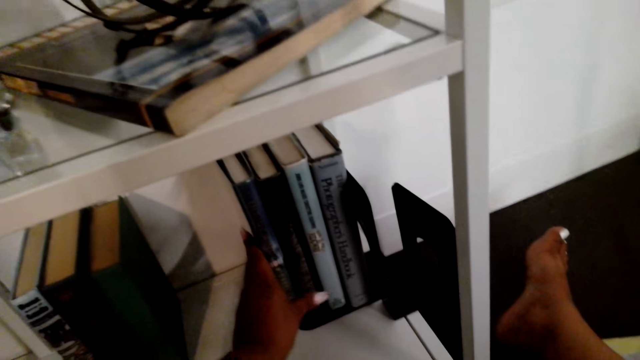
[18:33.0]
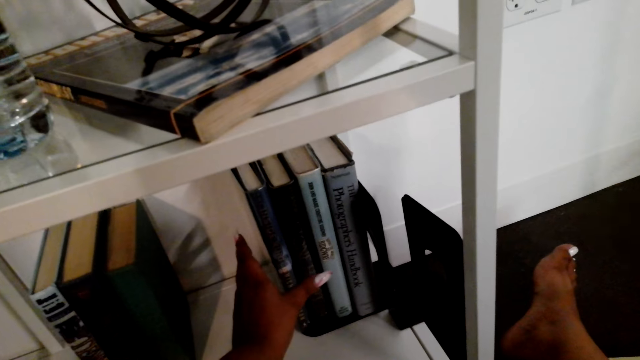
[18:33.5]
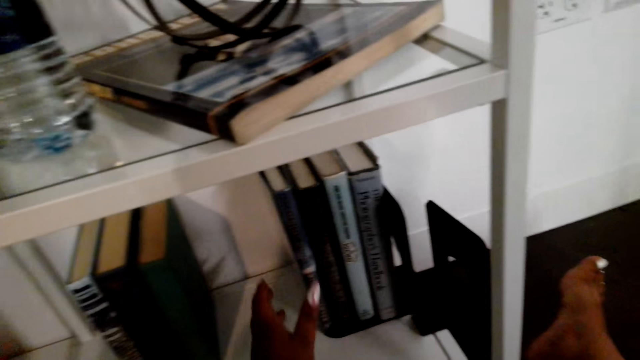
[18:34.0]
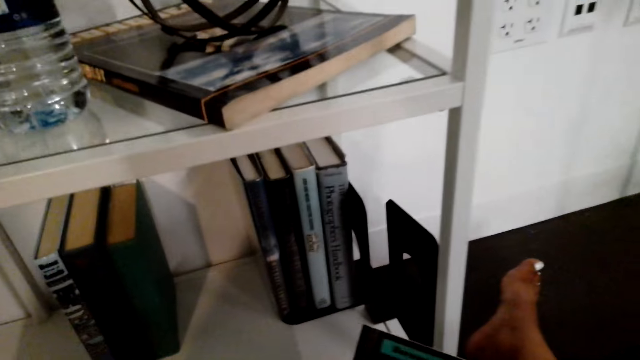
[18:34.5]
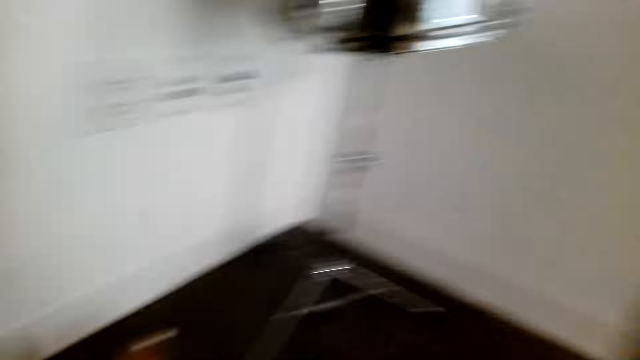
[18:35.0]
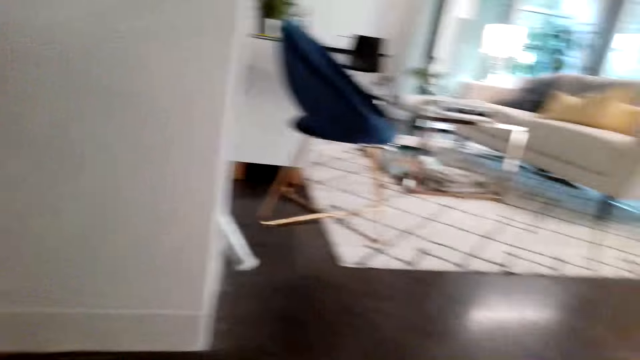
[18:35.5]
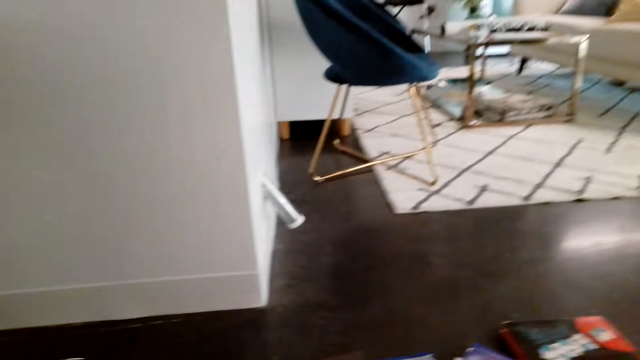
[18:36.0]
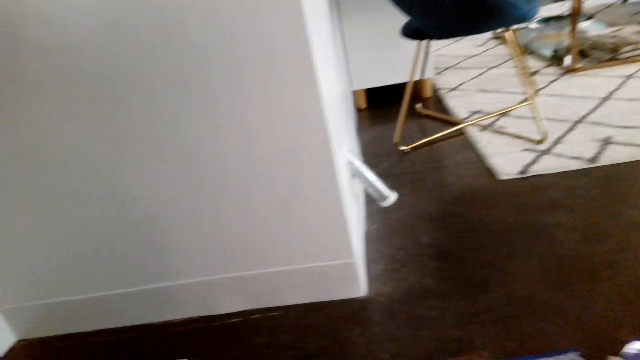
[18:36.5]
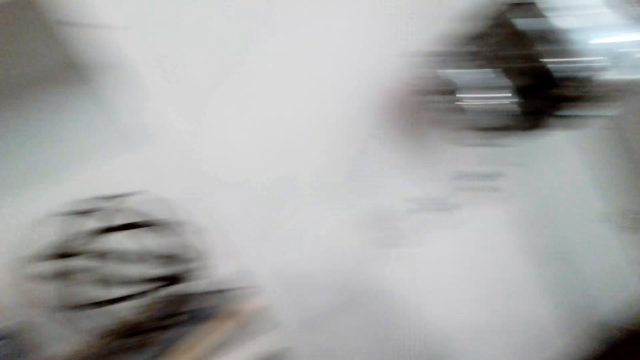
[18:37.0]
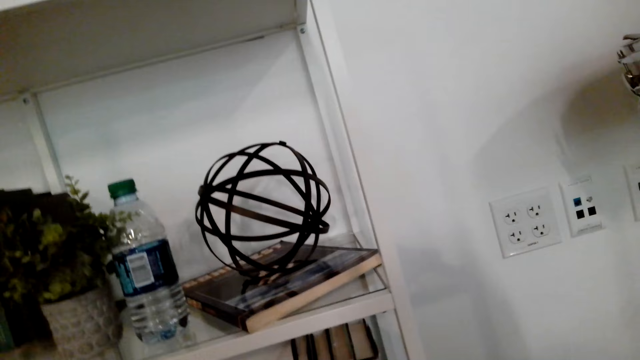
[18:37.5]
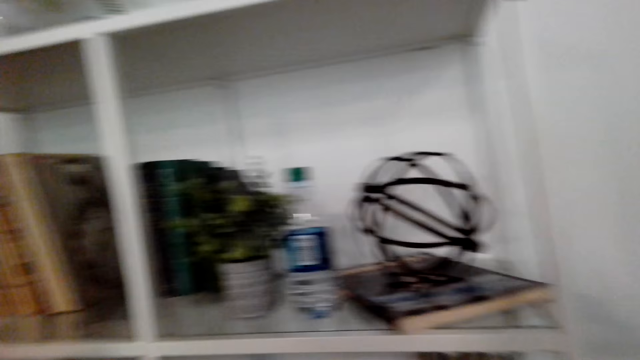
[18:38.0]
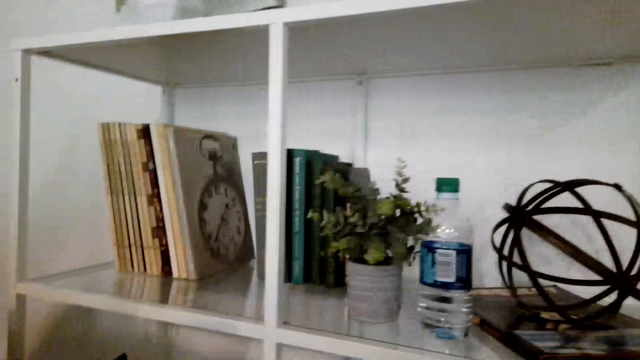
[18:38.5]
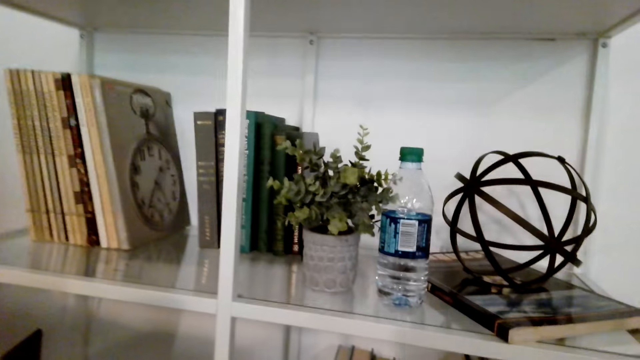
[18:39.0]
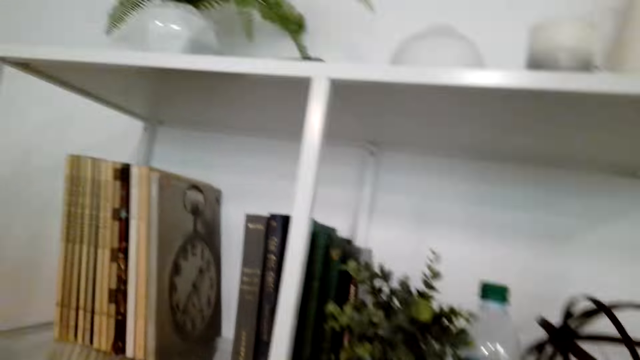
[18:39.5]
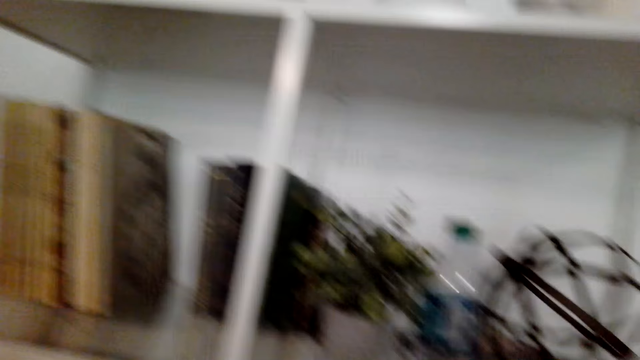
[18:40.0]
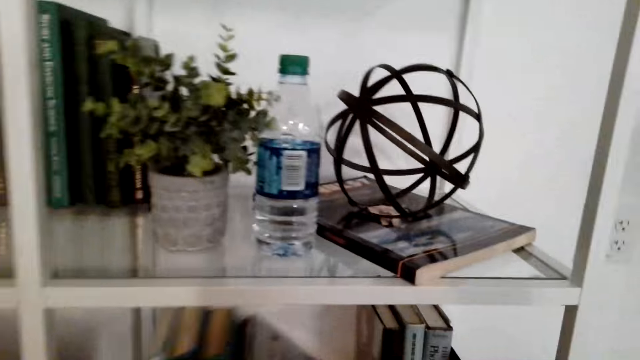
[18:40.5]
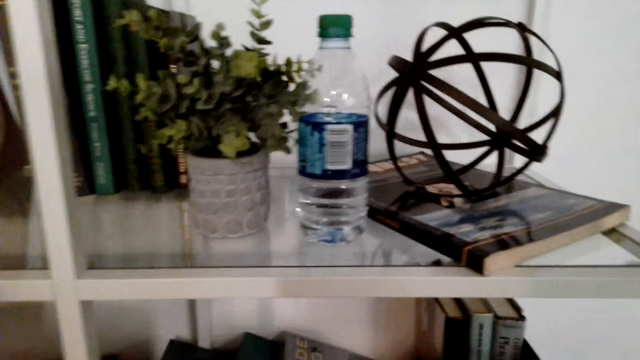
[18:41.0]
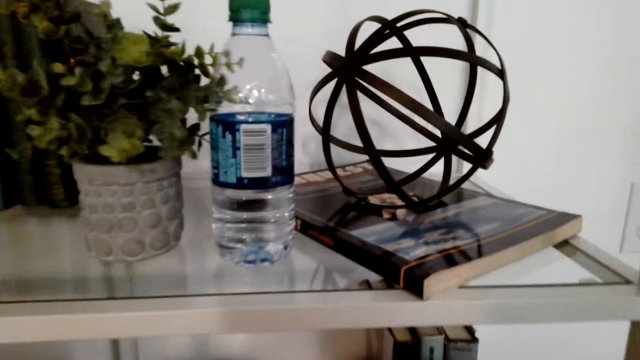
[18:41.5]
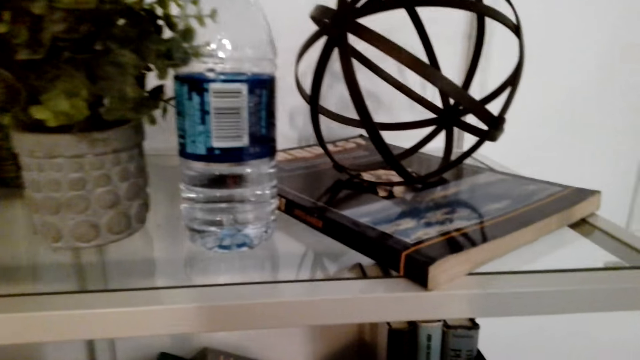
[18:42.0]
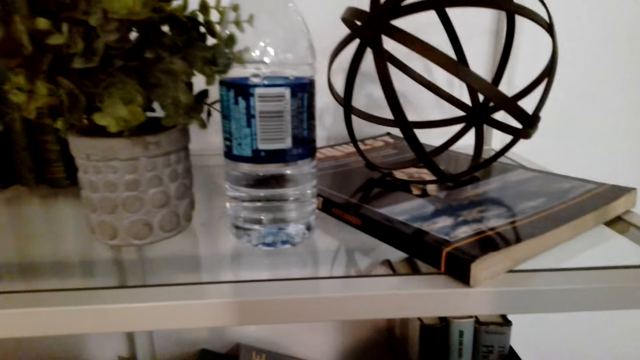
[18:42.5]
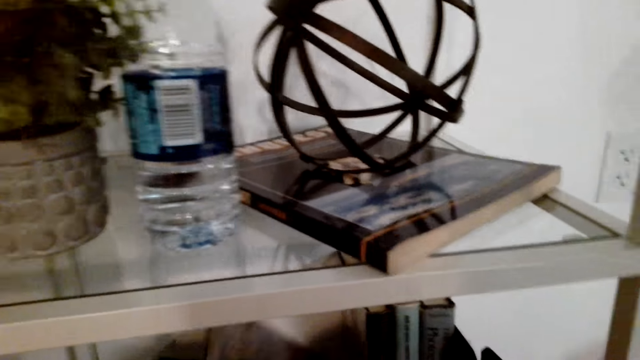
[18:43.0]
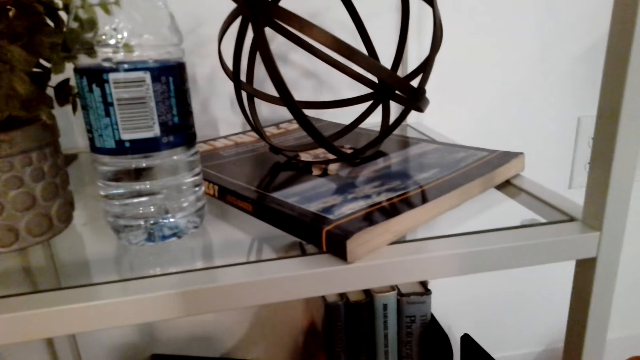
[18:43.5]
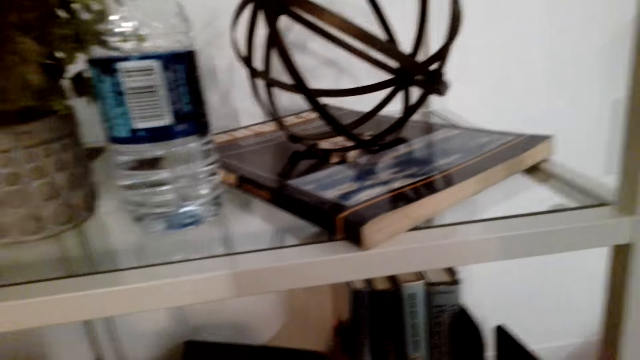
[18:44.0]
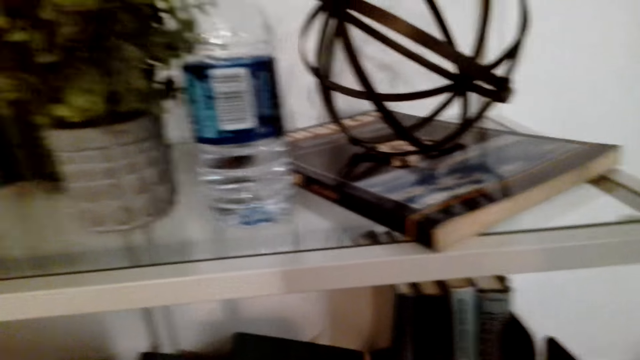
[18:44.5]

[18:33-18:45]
The camera wearer turns around the room. They pick books from the floor. They turn around the area. They arrange books in the shelf.

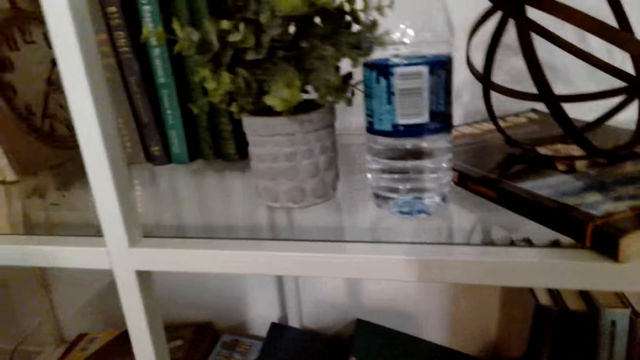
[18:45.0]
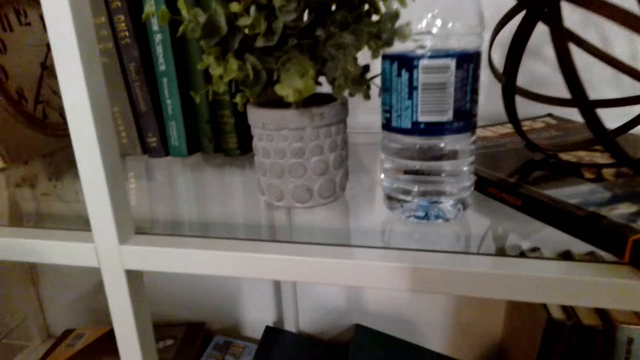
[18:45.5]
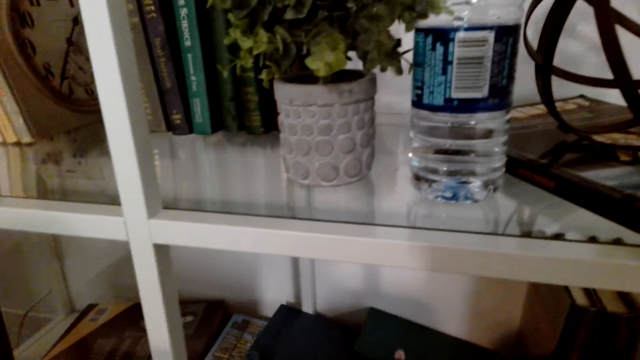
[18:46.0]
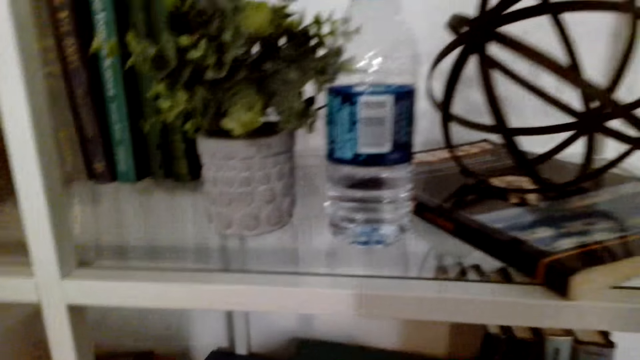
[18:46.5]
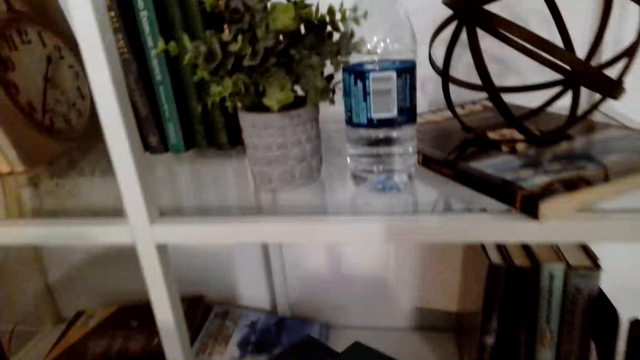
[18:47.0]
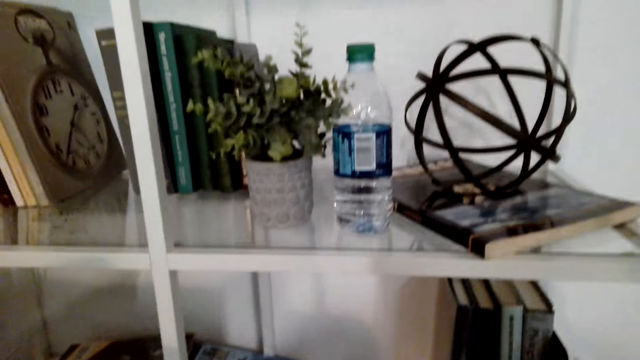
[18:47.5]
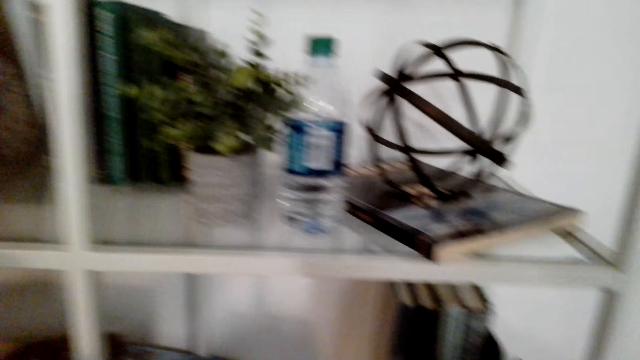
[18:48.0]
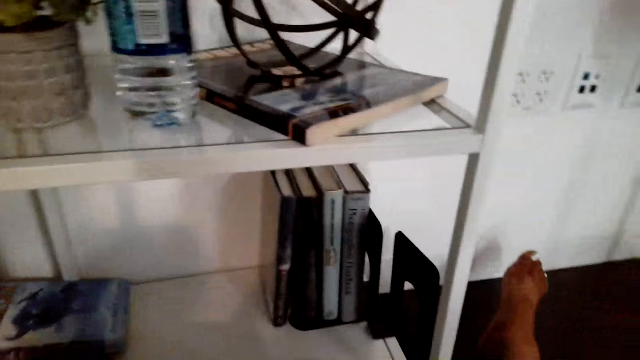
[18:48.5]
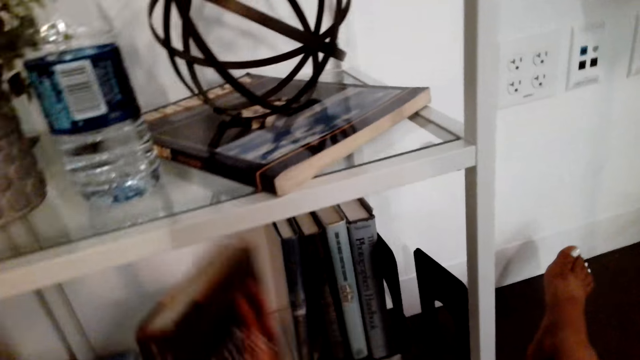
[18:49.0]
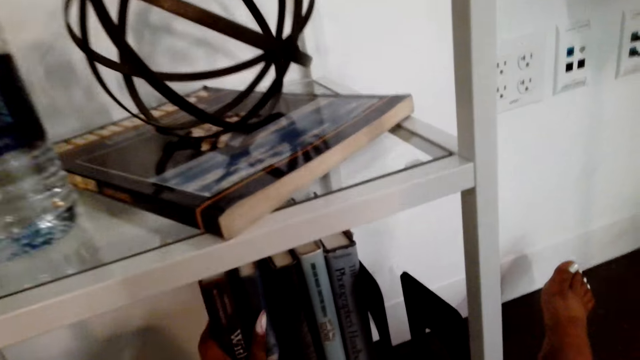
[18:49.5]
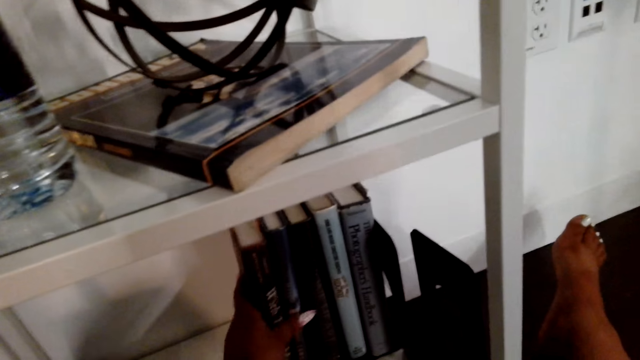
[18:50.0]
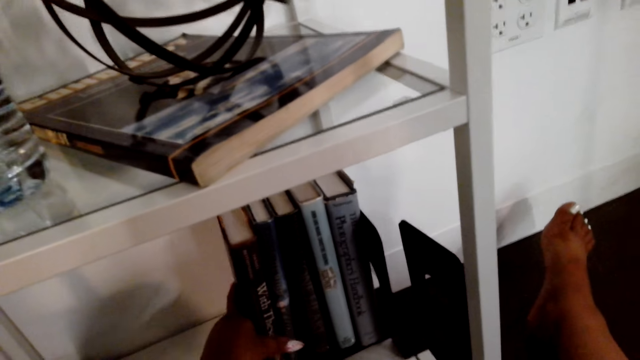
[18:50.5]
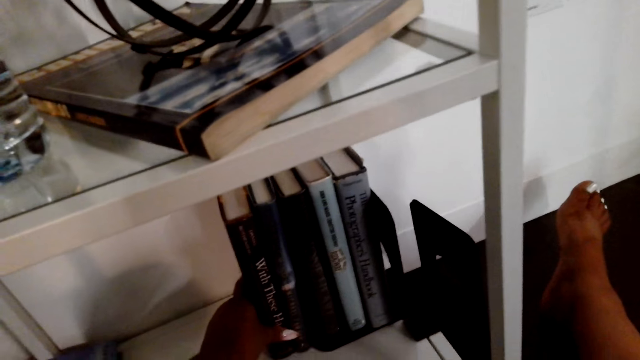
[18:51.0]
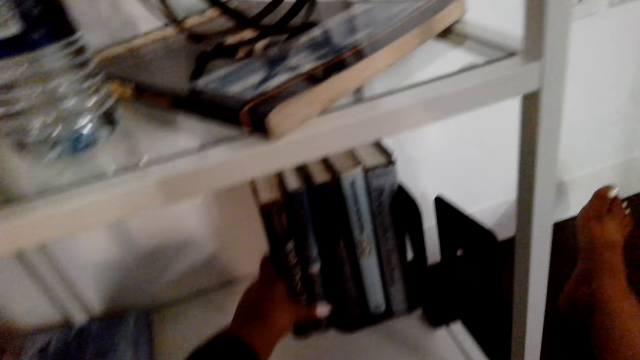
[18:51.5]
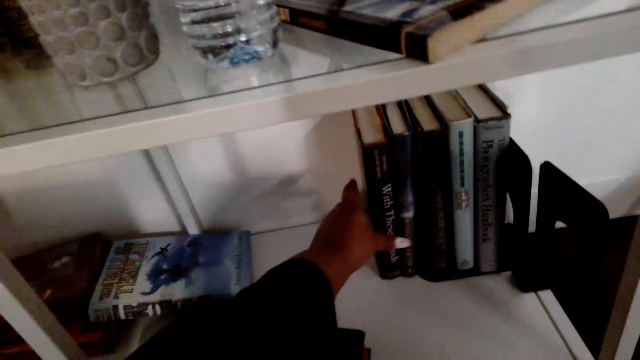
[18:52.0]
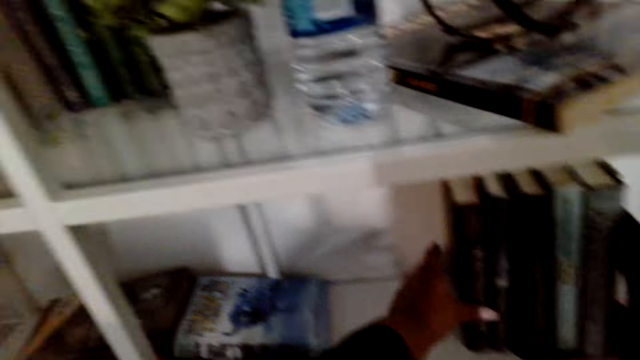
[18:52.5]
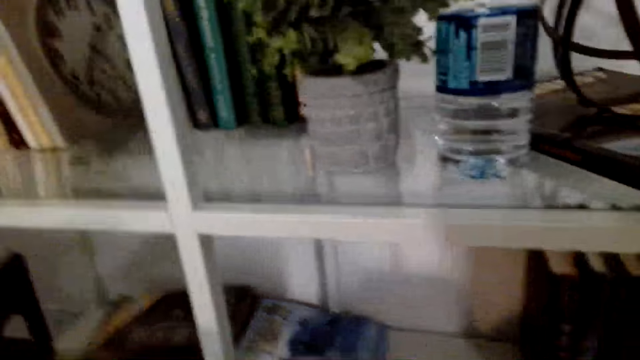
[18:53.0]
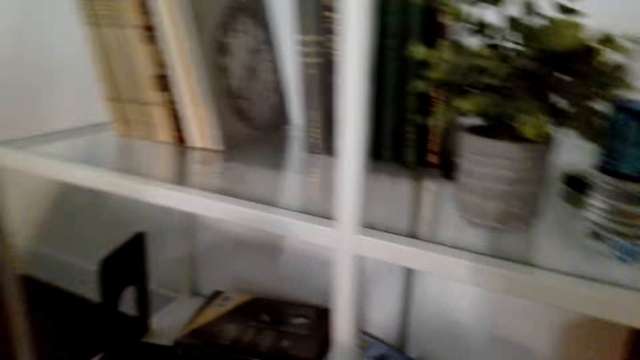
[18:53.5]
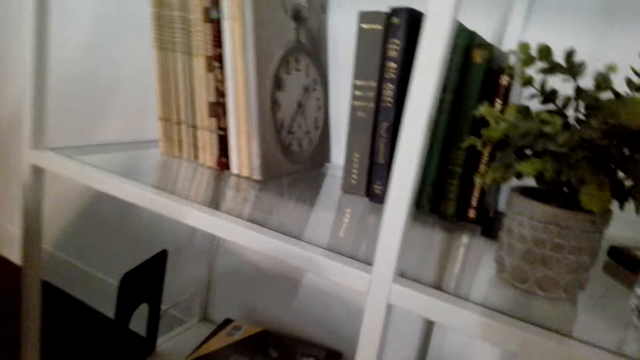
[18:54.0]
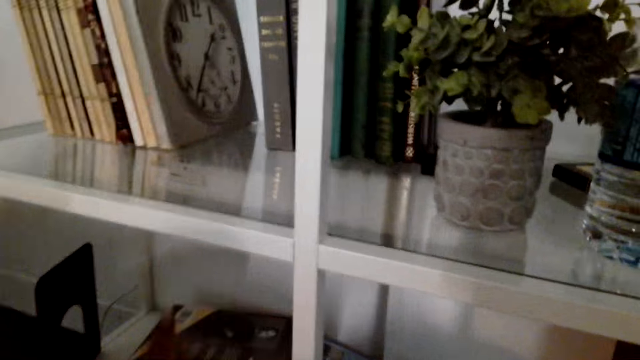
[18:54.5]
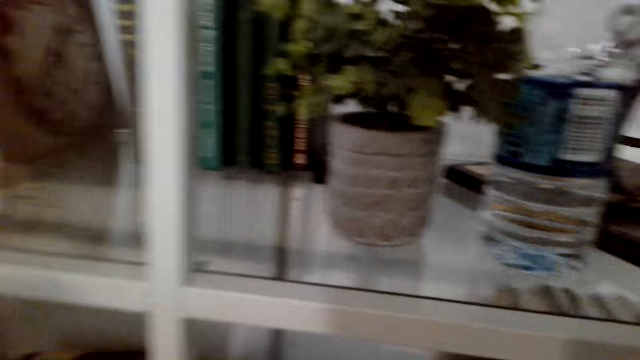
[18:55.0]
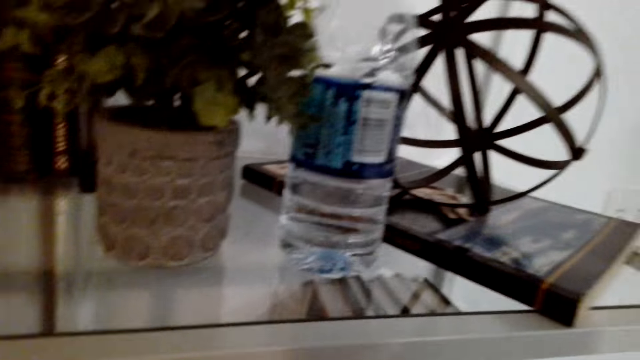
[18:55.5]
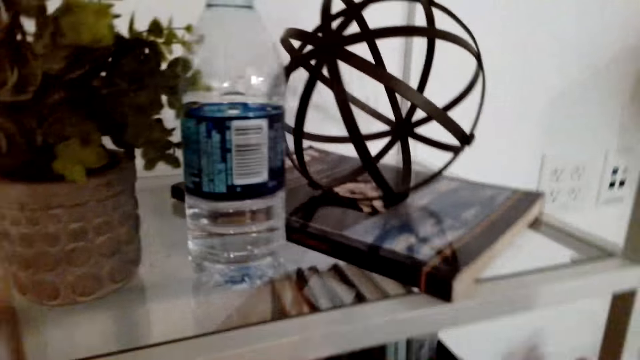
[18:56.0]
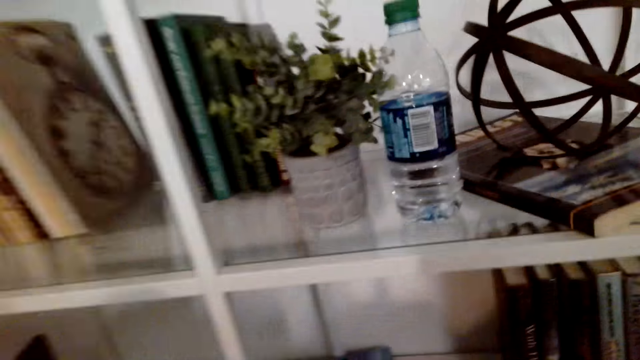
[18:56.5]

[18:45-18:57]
The camera wearer looks around the shelf.
